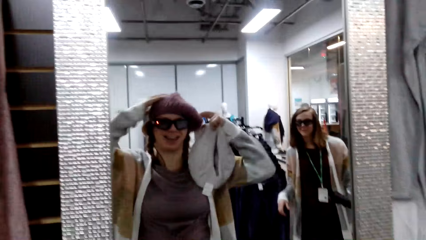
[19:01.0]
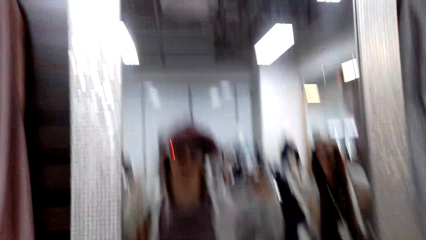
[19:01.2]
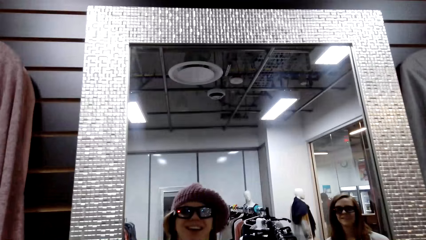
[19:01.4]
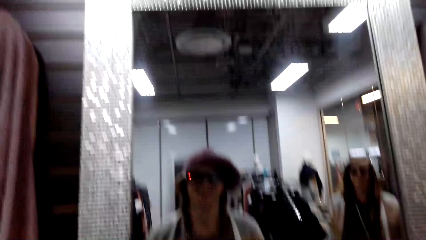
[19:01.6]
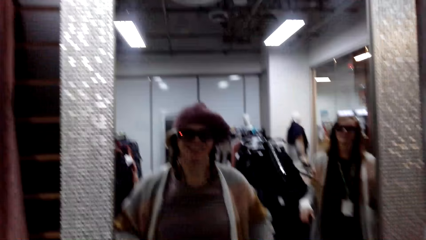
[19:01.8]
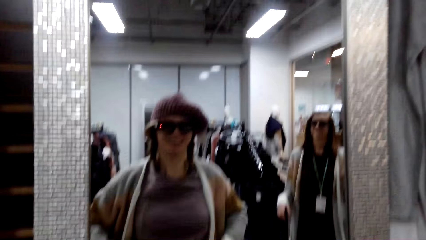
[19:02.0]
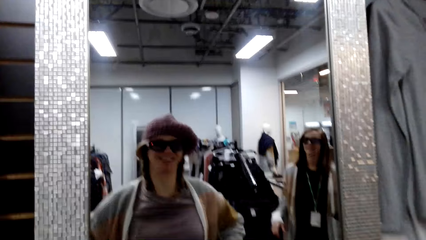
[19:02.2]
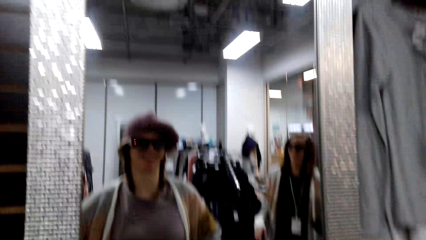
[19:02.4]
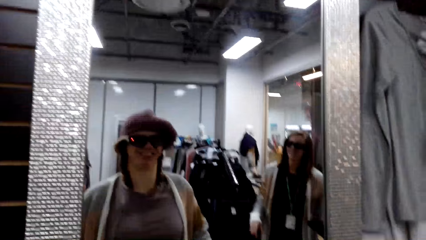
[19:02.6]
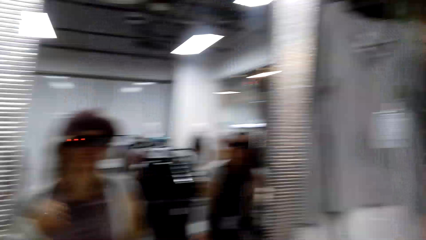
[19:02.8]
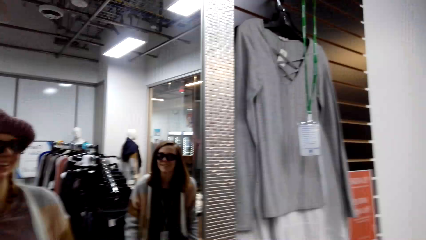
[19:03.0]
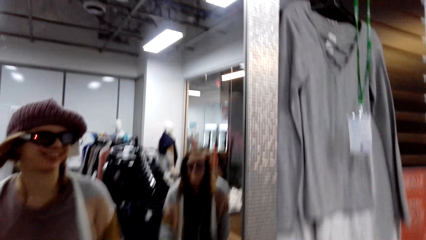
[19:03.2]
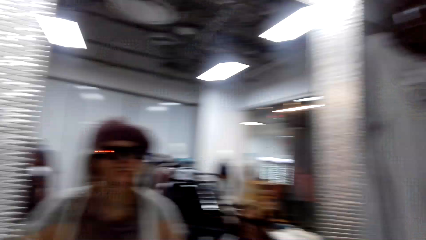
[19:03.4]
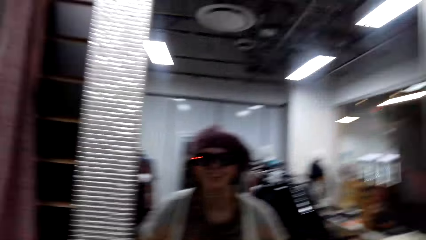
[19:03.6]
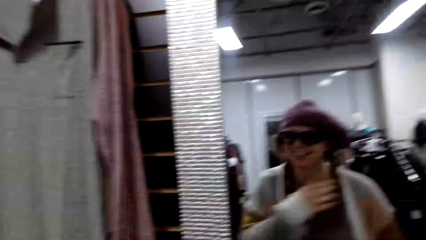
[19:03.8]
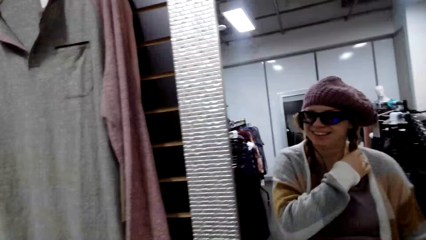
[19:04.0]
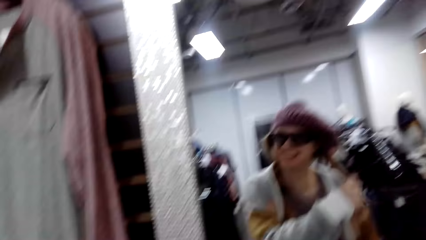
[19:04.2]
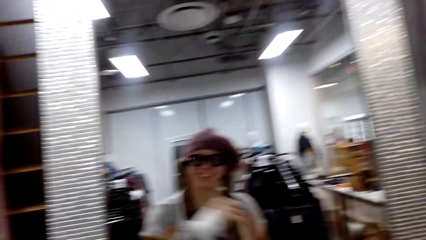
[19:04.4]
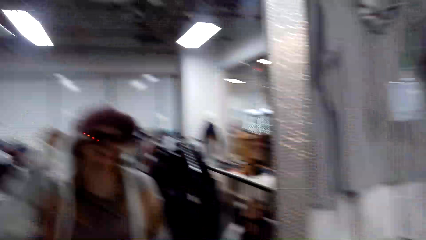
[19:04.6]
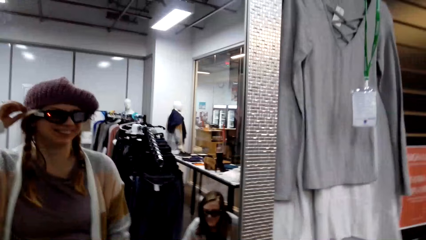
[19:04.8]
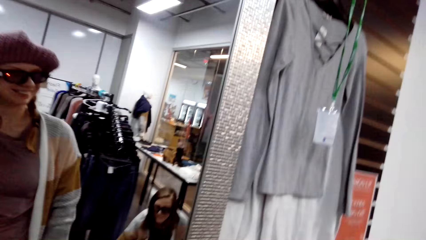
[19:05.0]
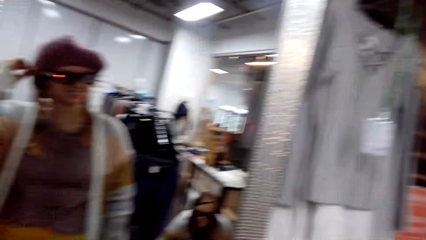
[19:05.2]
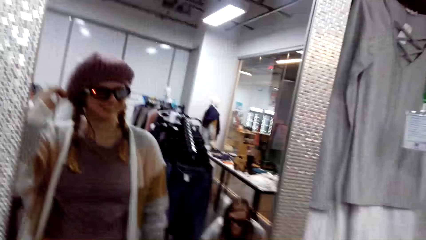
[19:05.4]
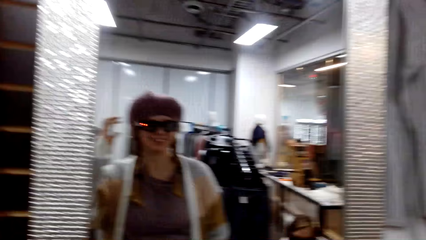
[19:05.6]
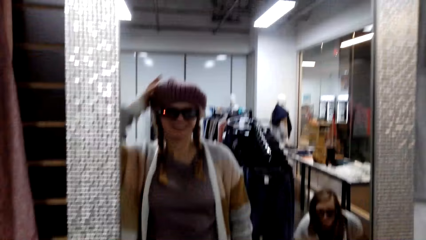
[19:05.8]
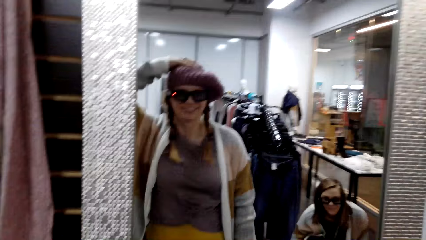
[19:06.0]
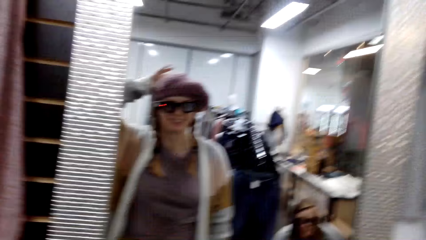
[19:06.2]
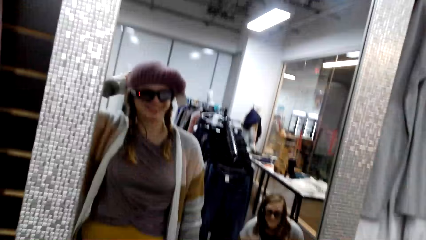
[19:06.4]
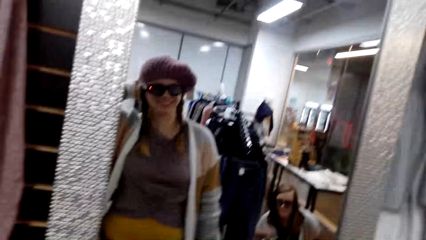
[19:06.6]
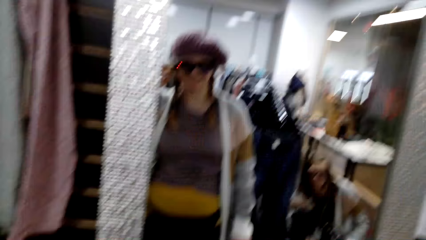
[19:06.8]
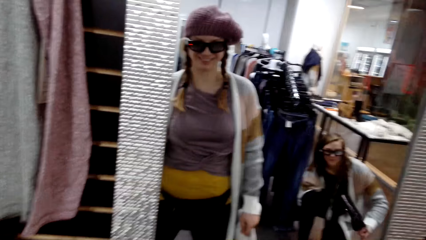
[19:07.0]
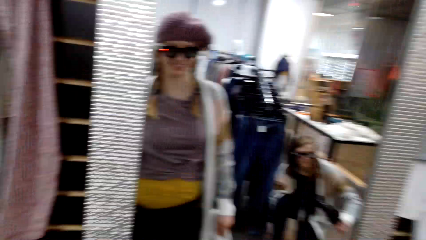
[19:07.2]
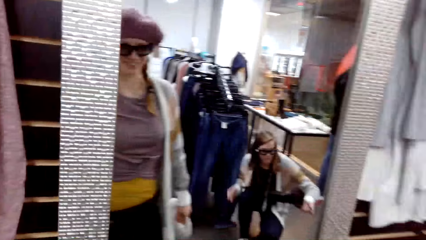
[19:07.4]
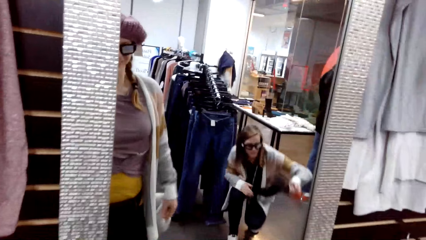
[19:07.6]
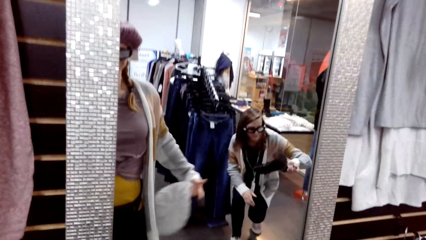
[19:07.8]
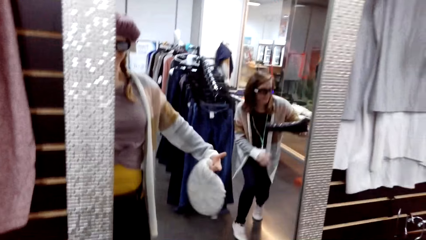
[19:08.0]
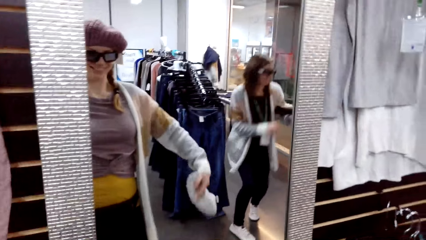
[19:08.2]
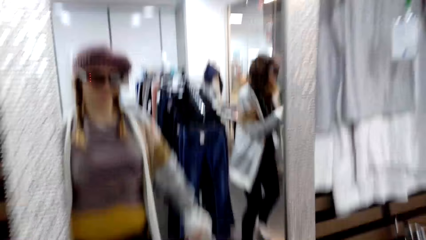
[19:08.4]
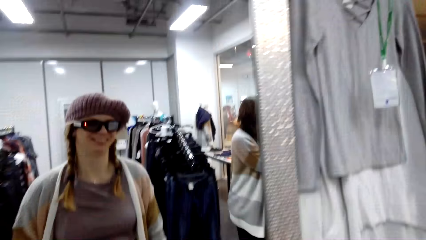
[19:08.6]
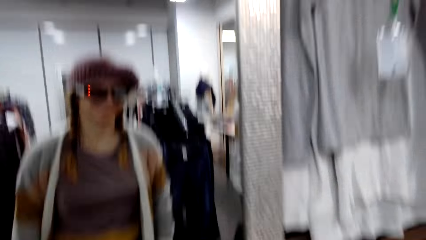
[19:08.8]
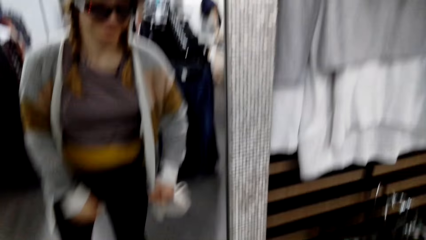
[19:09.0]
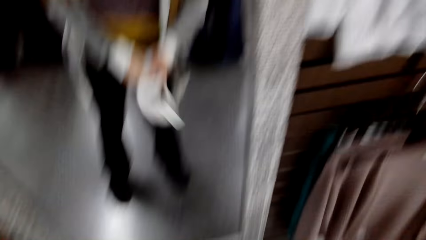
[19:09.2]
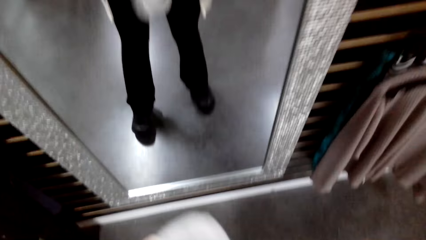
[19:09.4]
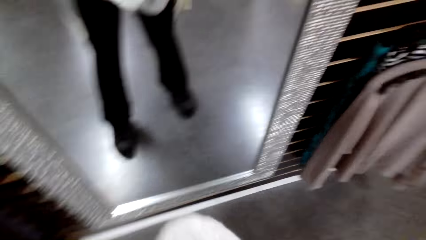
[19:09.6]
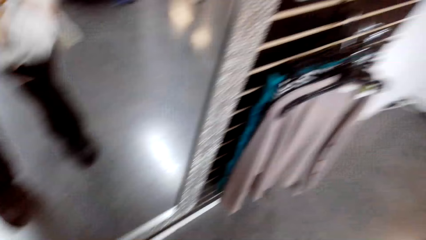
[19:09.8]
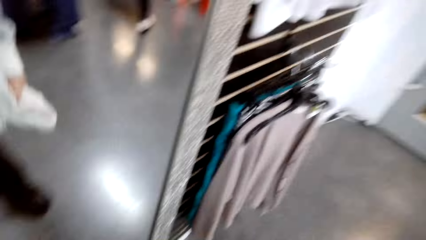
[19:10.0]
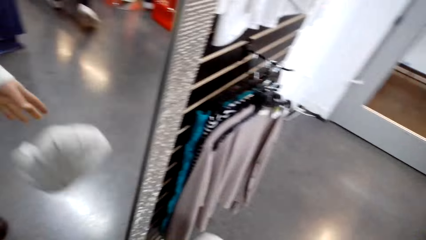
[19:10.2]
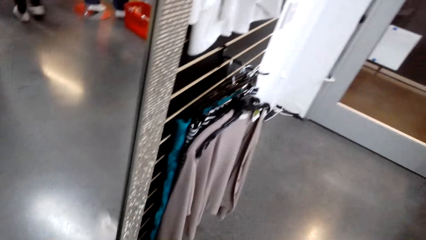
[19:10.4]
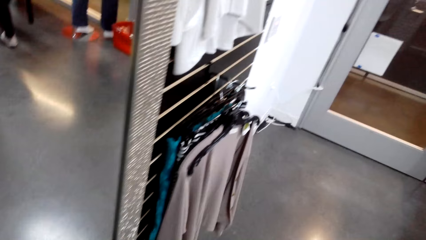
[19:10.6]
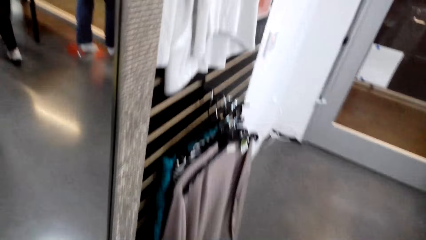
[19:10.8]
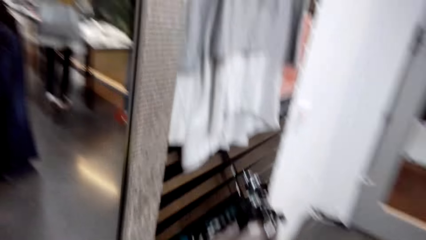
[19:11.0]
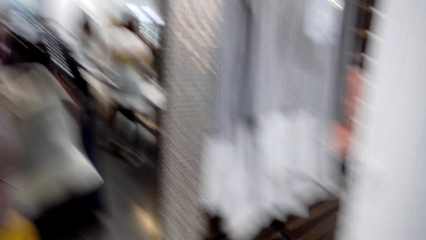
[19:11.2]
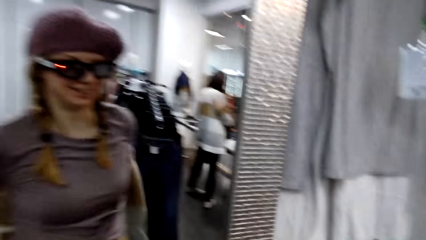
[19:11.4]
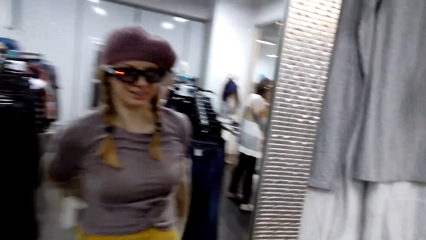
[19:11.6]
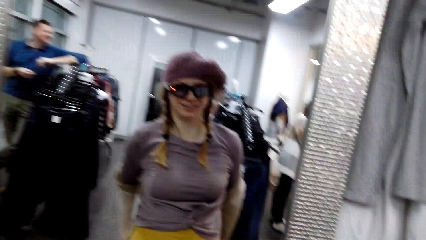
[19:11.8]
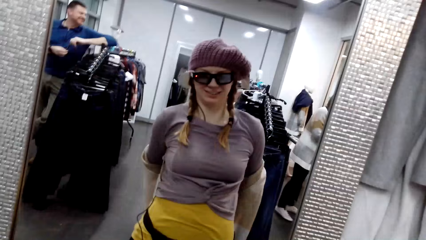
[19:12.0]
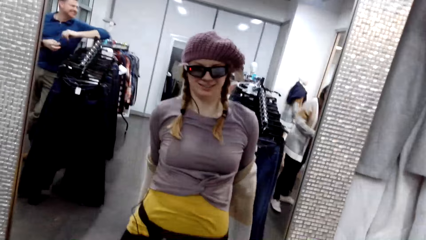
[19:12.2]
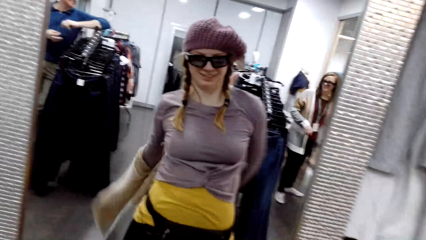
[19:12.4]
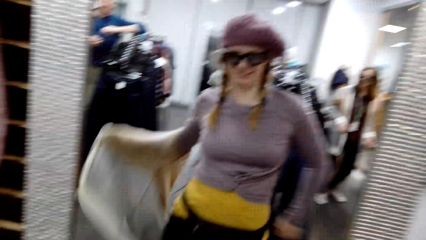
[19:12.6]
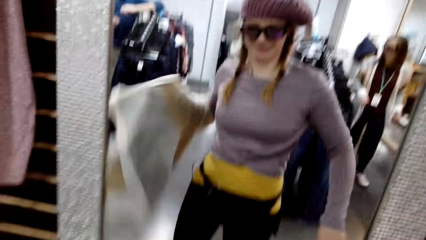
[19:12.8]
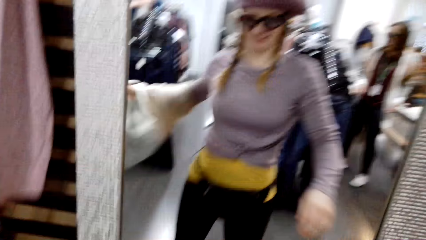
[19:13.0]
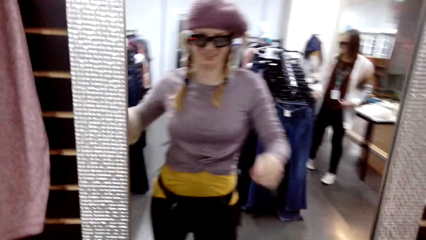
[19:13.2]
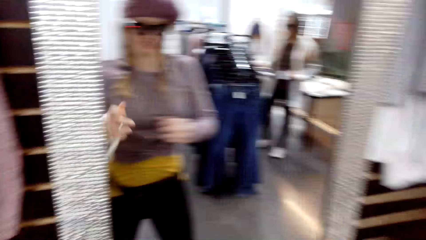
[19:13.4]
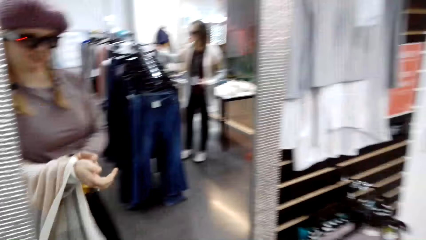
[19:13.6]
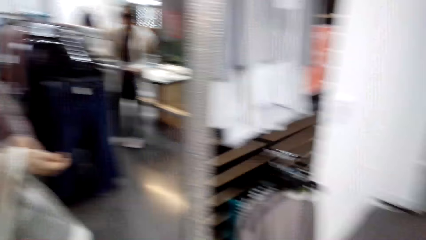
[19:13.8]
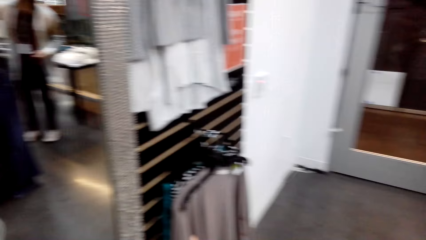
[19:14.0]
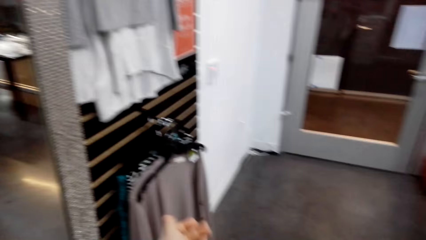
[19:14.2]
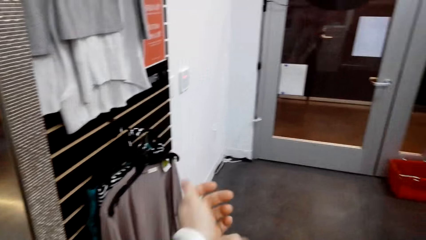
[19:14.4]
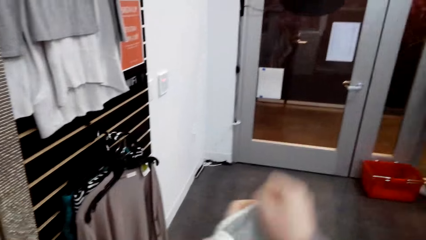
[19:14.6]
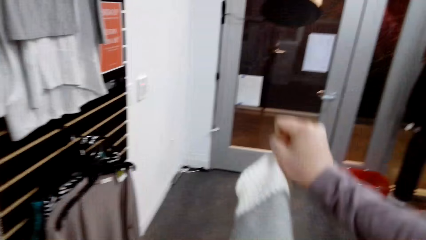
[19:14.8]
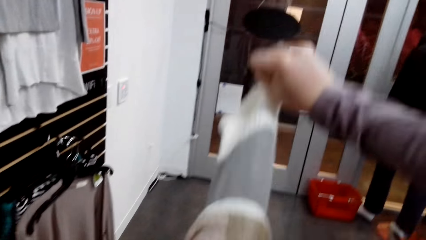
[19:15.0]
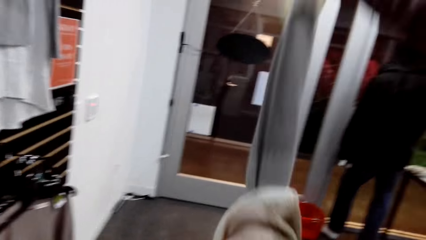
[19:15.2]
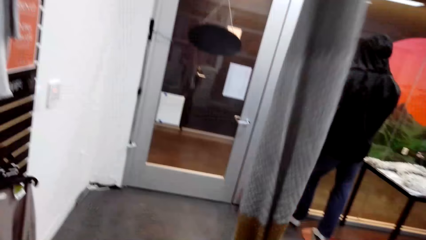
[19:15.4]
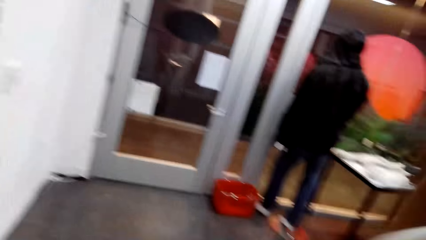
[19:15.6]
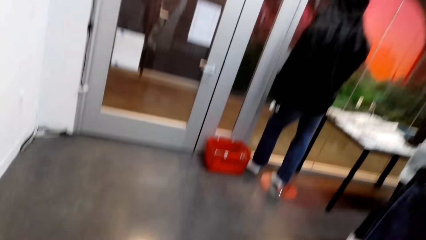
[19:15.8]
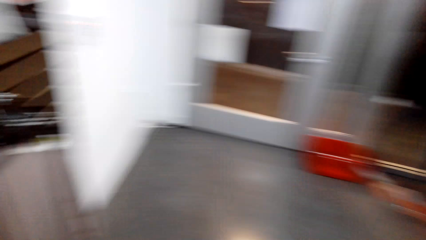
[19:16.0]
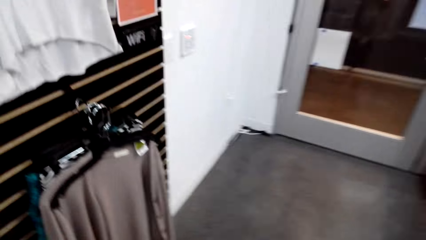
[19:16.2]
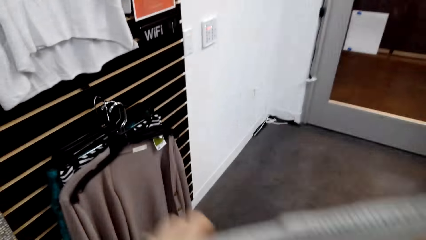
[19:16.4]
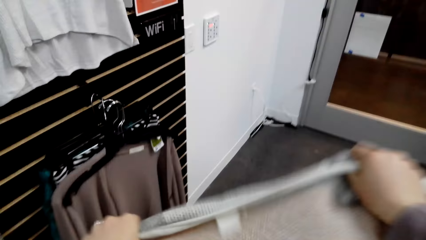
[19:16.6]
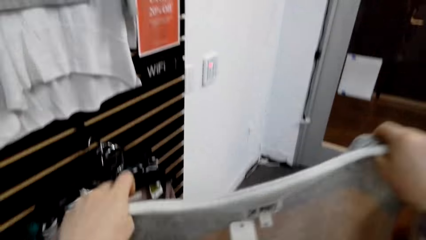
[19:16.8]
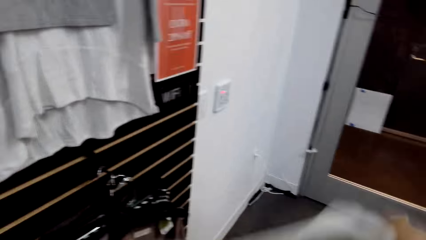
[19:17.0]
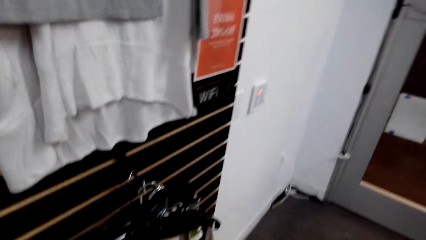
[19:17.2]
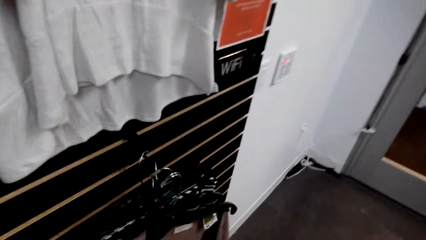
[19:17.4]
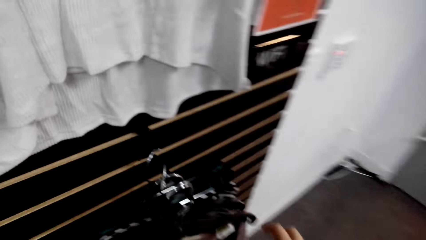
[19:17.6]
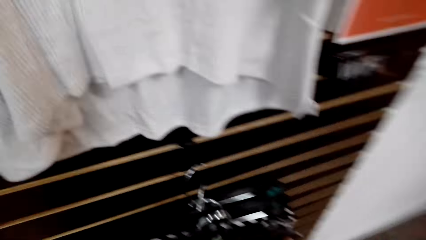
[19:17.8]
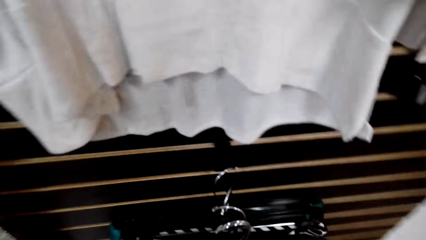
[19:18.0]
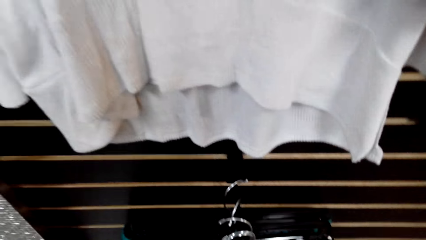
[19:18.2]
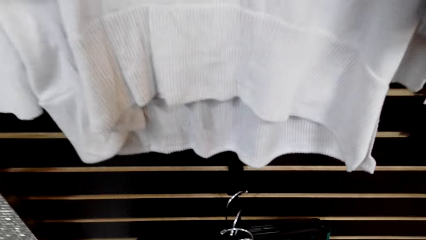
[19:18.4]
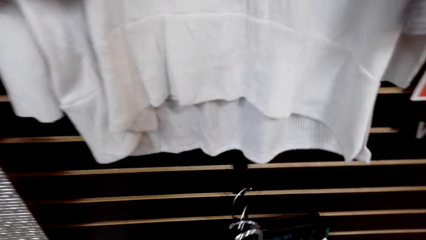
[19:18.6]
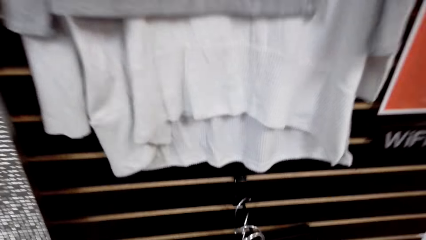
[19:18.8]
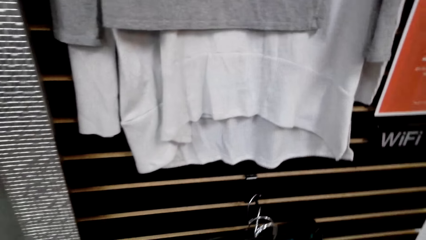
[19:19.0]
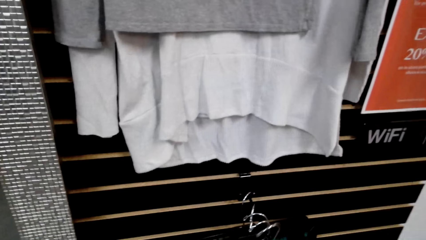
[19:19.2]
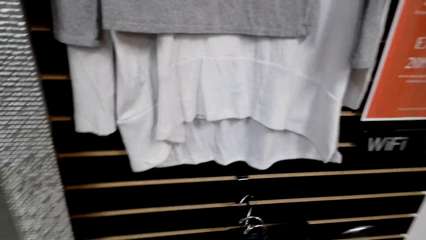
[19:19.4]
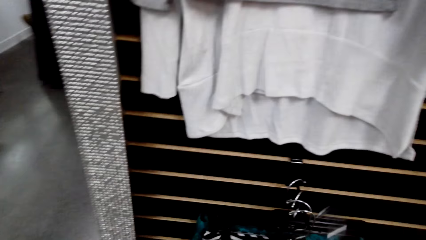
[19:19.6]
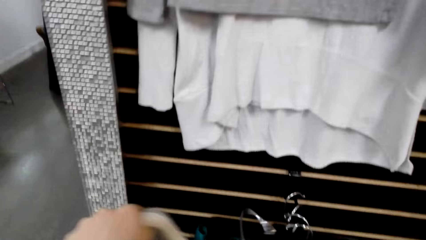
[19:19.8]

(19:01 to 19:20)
The camera wearer talks to a woman. The woman talks to the camera wearer. The camera wearer throws the winter cap on the floor. They remove the sweater. They walk towards the clothes rack and hang the cloth. They talk to the woman.
